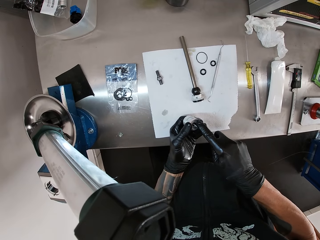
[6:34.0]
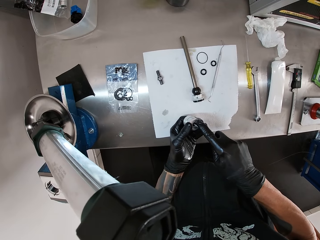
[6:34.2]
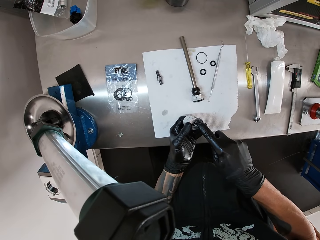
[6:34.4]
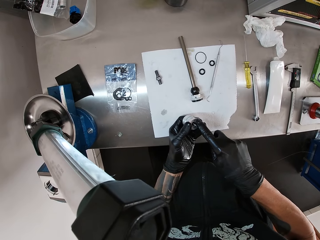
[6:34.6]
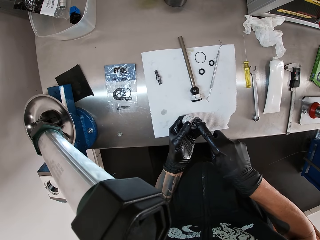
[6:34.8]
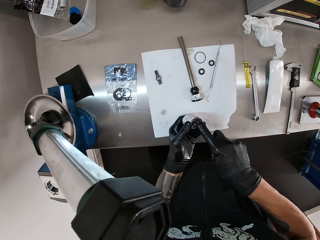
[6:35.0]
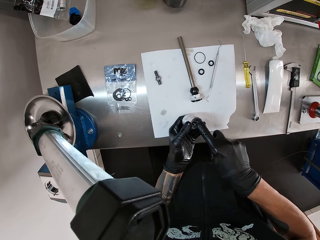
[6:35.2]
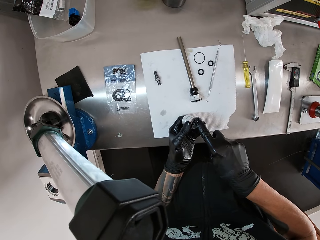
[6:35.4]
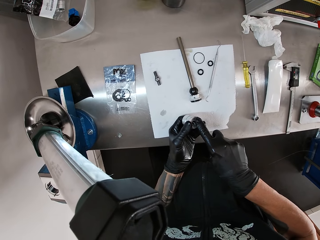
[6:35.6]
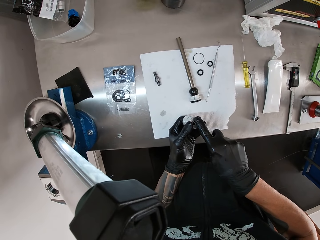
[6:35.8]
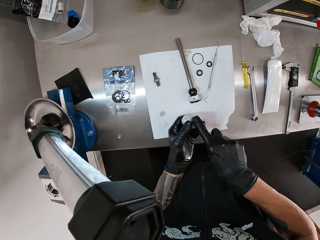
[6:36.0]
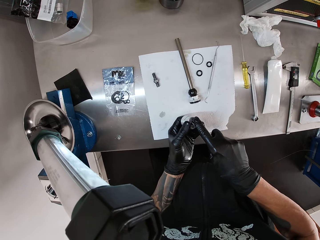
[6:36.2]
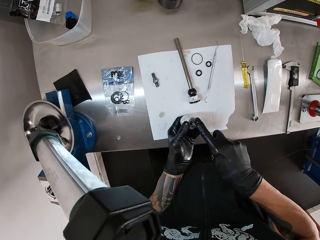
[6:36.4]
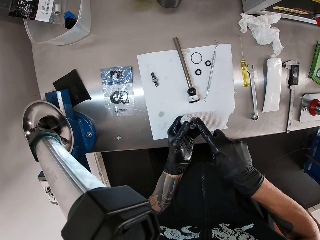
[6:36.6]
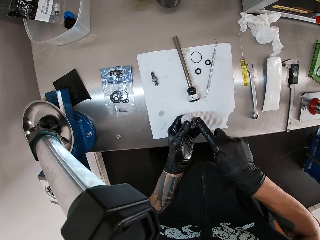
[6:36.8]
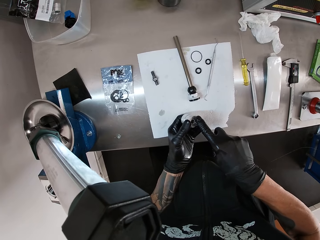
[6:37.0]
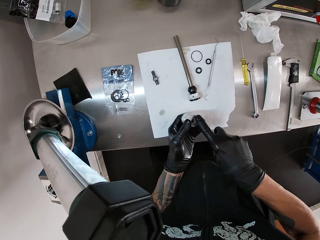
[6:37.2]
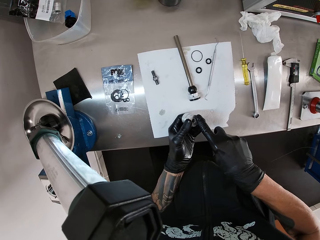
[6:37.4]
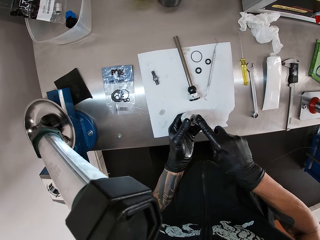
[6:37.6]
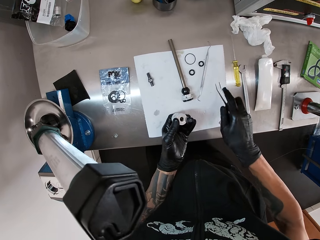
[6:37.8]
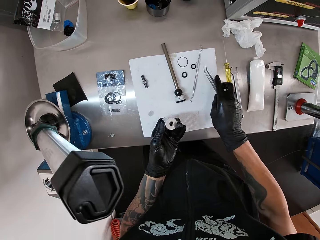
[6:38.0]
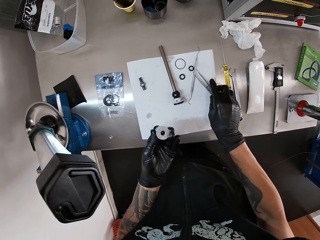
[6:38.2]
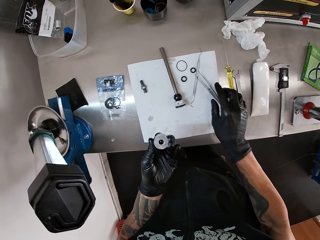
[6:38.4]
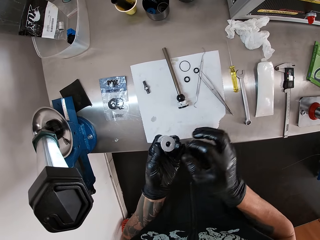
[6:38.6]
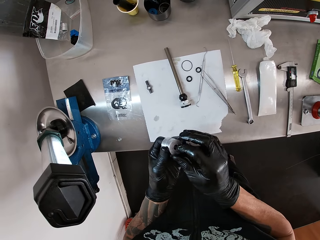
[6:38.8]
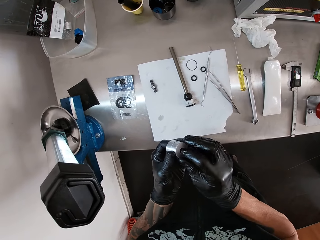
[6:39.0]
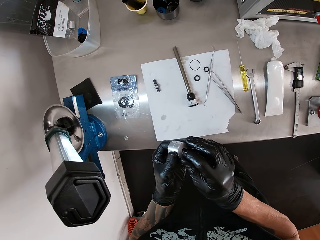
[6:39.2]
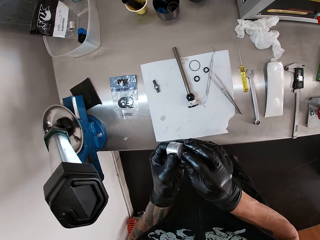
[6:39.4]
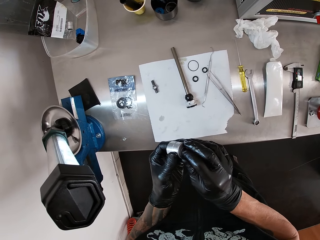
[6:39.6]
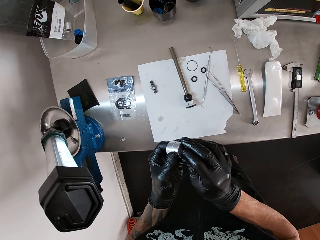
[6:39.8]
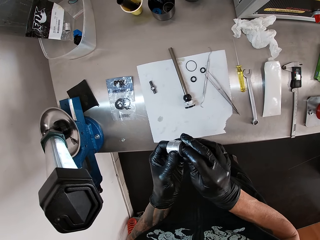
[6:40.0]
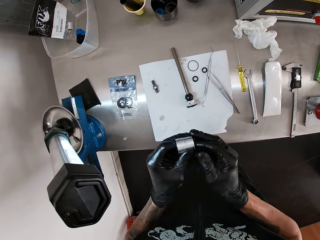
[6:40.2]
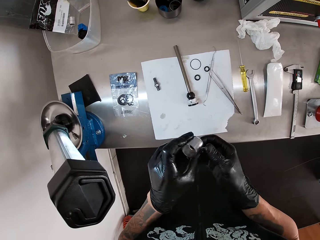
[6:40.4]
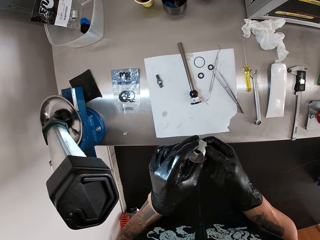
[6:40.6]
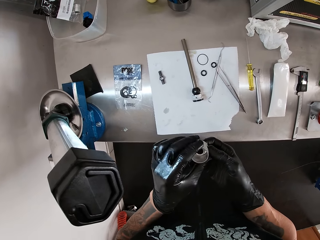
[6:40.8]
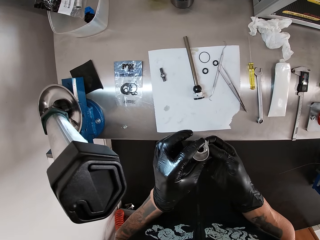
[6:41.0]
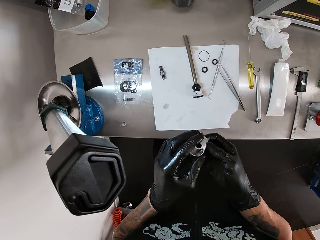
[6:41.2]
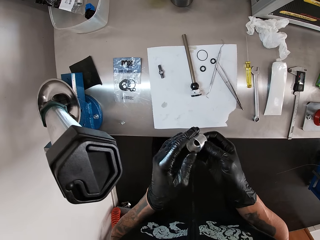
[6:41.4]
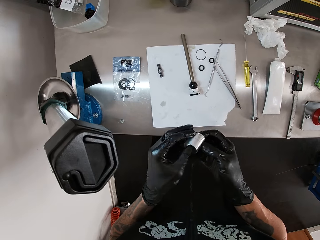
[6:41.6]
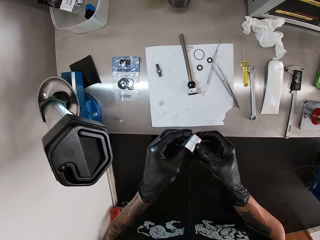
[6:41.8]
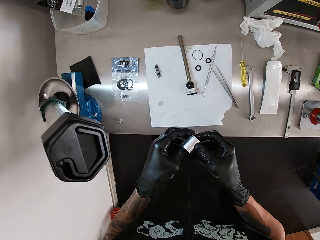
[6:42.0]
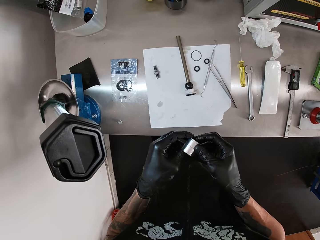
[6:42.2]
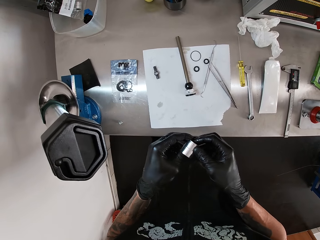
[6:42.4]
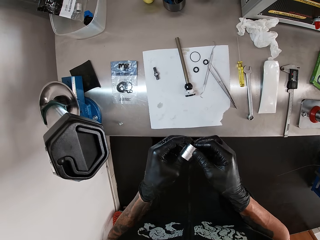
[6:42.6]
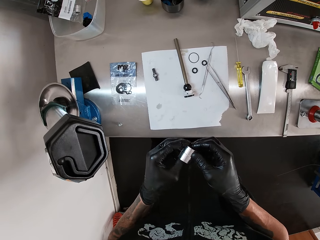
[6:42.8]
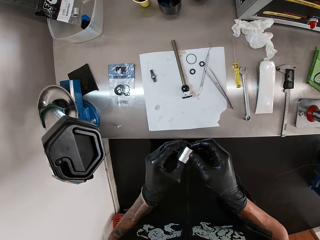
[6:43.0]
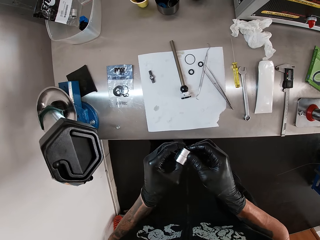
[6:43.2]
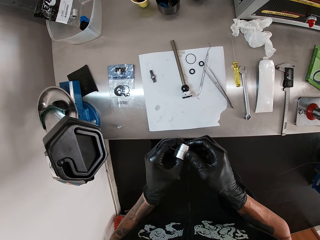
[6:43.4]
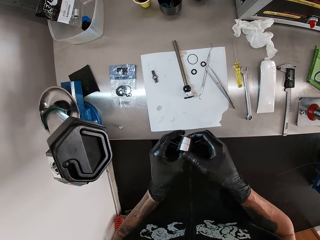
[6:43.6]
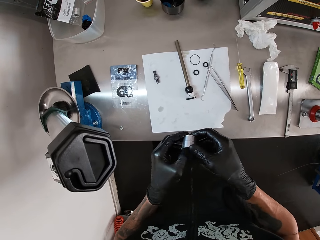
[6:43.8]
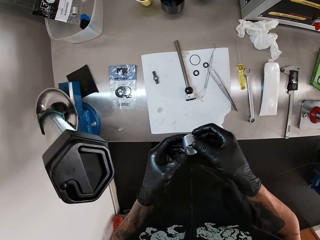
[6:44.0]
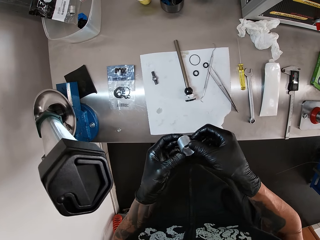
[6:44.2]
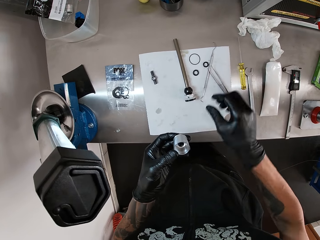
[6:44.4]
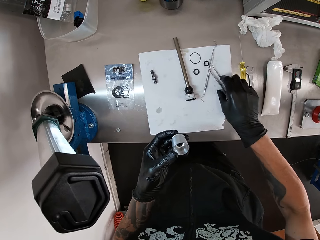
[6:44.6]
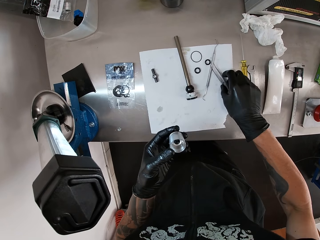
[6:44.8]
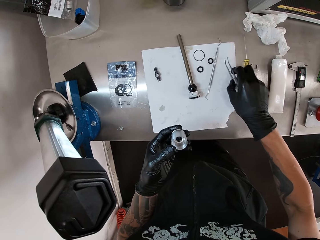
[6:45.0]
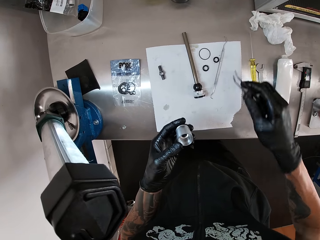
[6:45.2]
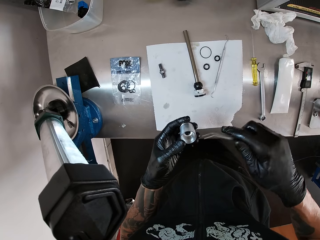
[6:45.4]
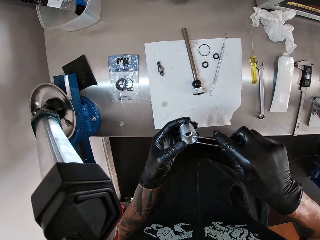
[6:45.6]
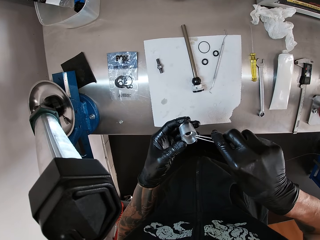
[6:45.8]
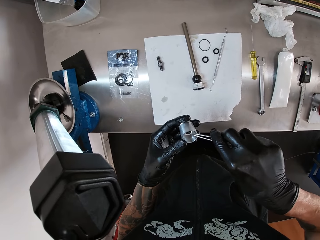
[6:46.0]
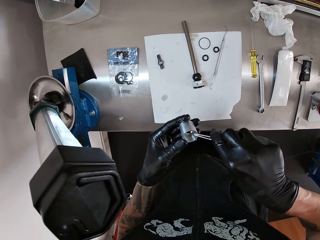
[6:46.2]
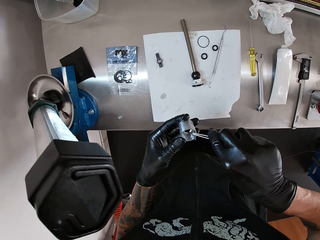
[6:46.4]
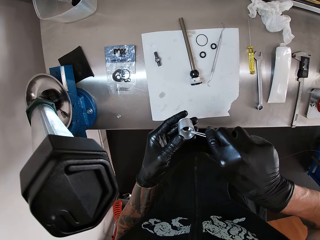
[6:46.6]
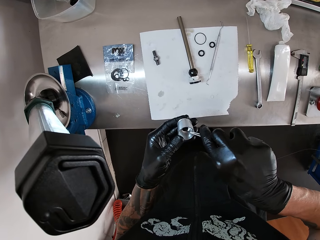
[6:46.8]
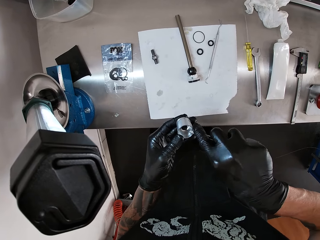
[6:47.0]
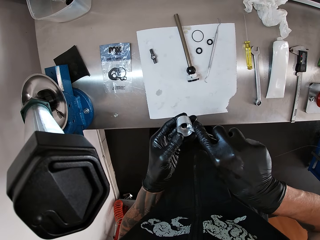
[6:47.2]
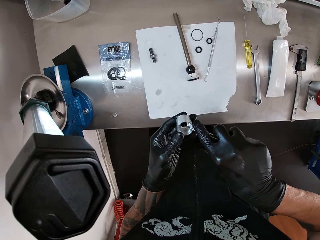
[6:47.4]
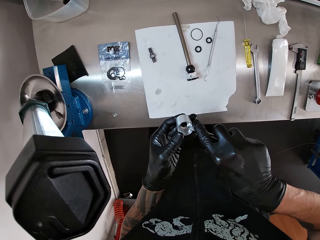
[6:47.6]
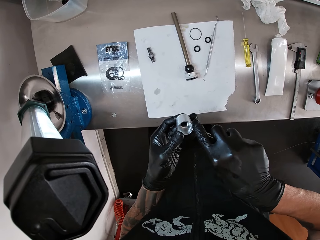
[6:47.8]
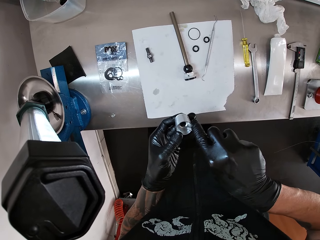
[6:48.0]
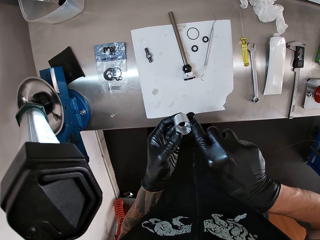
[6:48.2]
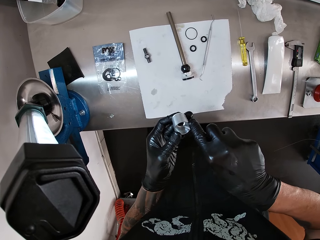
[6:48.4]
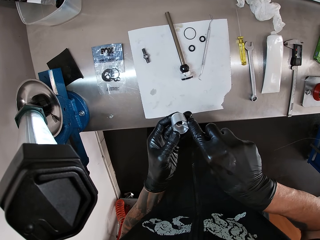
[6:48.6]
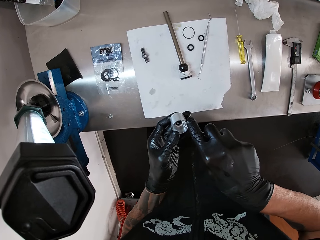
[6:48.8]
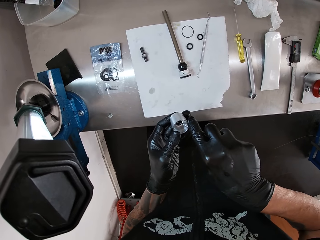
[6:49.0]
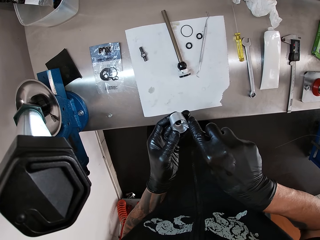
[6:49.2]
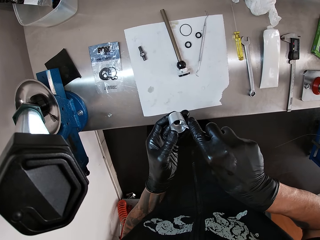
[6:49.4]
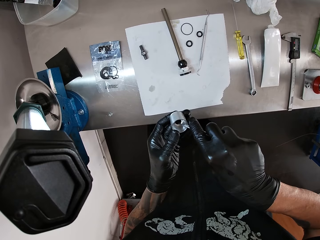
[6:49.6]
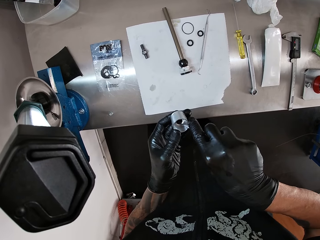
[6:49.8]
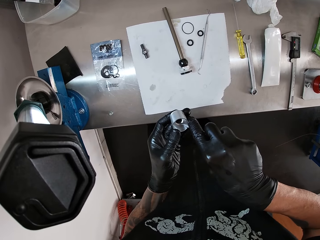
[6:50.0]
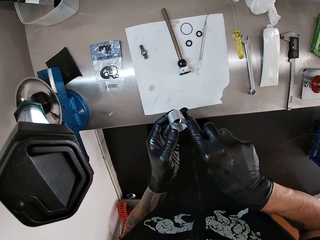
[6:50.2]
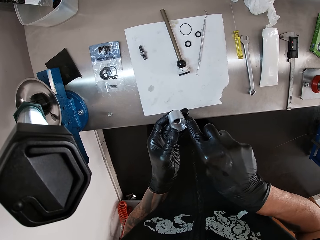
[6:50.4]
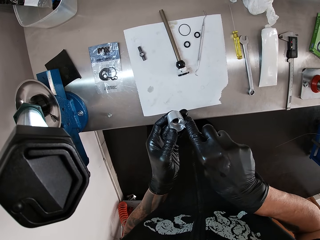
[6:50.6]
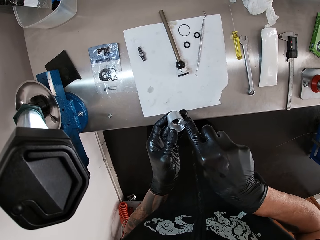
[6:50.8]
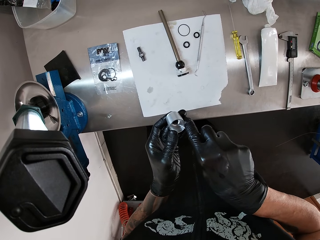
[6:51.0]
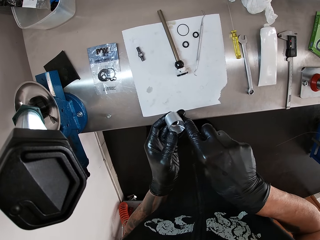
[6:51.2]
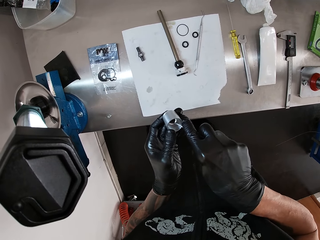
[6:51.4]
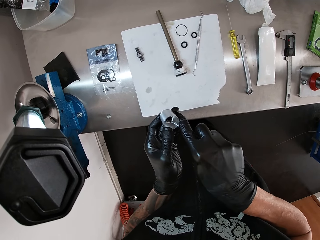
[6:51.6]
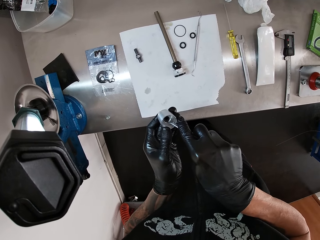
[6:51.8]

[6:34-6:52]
The camera wearer drops the tweezer on the table with his right hand. He fixes the piston with both hands. He checks something. He picks up the tweezer from the table with his right hand. He fixes the piston or nut with the tweezer in his right hand.

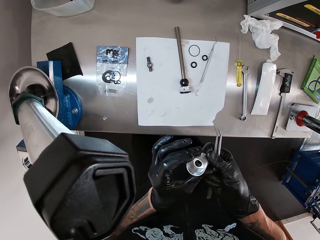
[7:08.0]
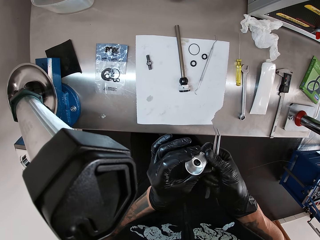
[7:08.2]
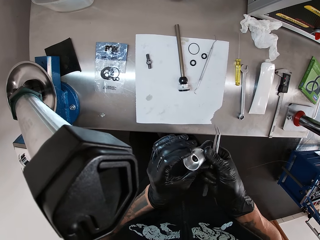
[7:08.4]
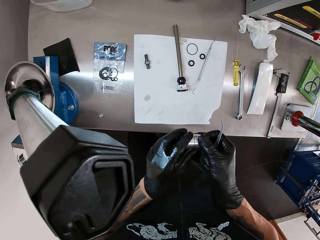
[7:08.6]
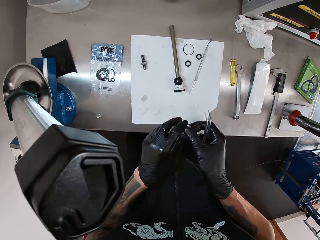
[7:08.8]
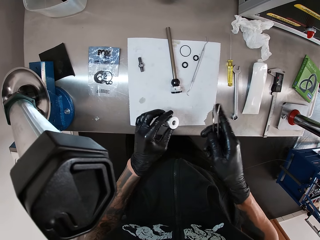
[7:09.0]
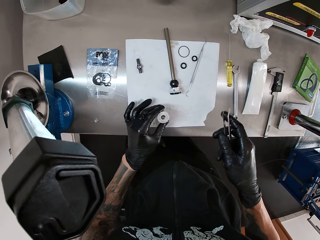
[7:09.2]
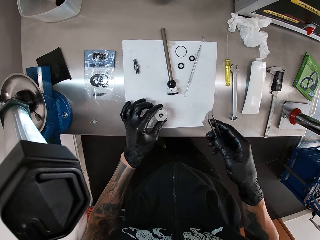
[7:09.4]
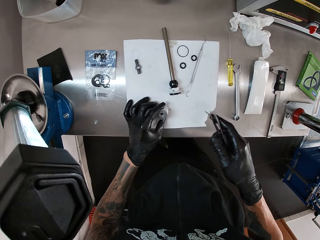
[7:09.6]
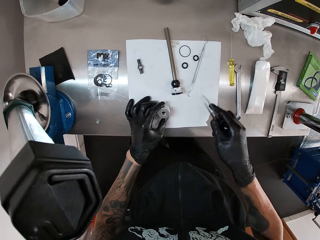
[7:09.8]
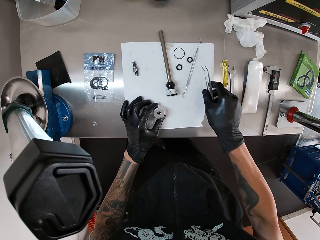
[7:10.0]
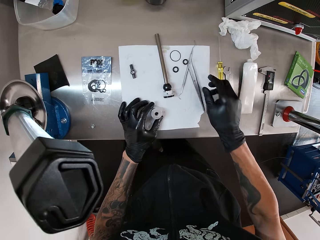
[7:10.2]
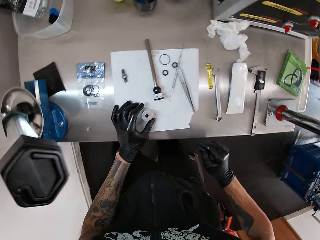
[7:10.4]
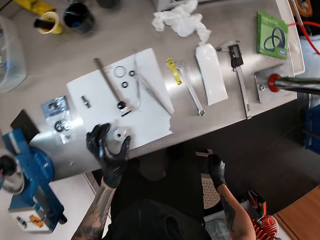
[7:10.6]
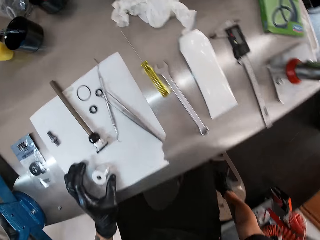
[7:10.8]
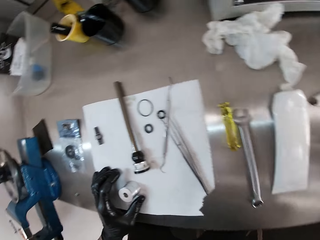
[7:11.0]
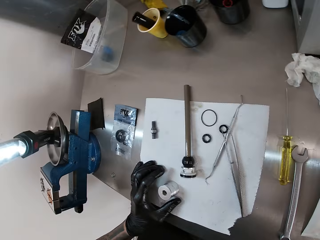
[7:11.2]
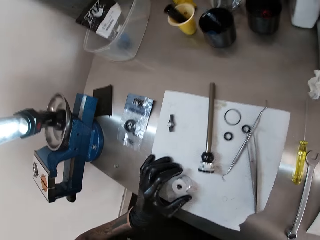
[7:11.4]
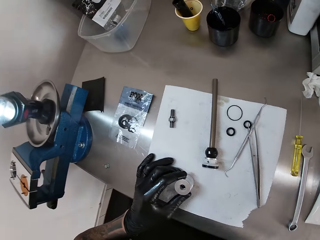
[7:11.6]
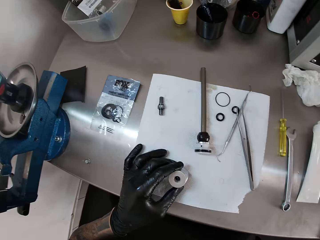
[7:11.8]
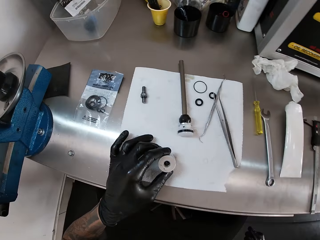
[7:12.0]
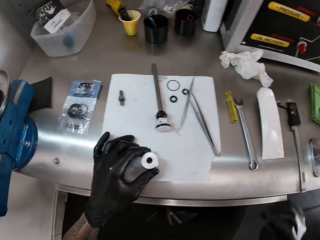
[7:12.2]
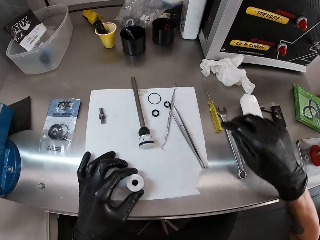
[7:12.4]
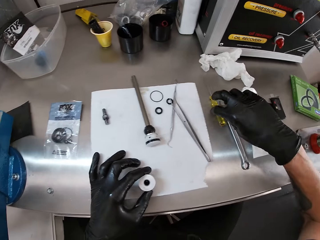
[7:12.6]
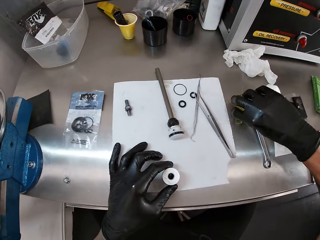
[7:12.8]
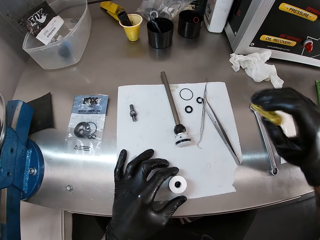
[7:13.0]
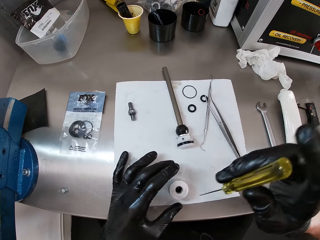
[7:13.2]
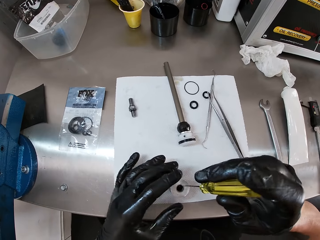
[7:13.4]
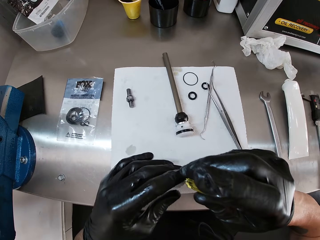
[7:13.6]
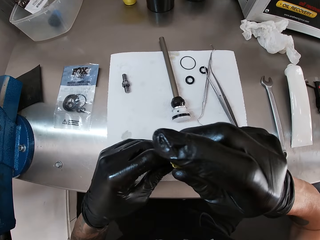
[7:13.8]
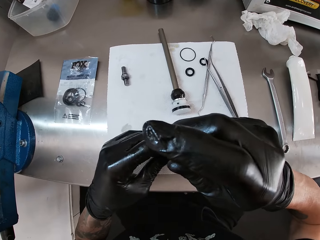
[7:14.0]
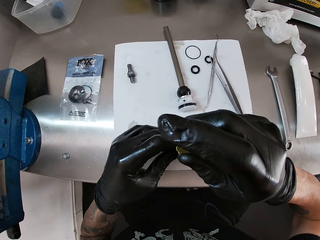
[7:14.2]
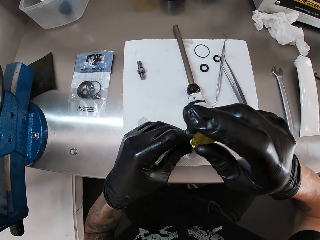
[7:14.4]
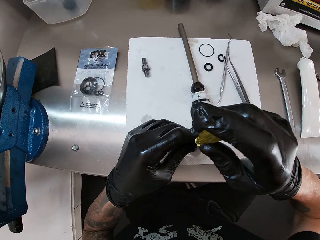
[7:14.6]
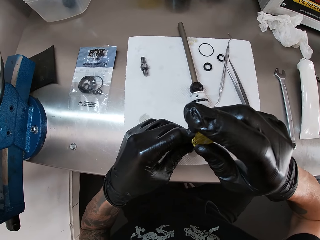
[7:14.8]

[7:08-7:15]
The camera wearer places the piston on the table with his left hand. He drops the tweezer on the table with his right hand. He pulls the chair with his right hand. He sits on the chair. He picks up the screwdriver from the table with his right hand. He holds the piston on the table with his left hand. He fixes the piston or nut with the screwdriver in his right hand.
